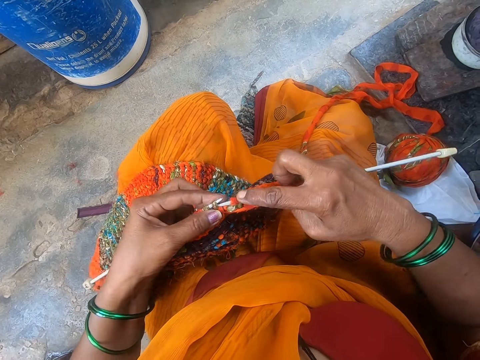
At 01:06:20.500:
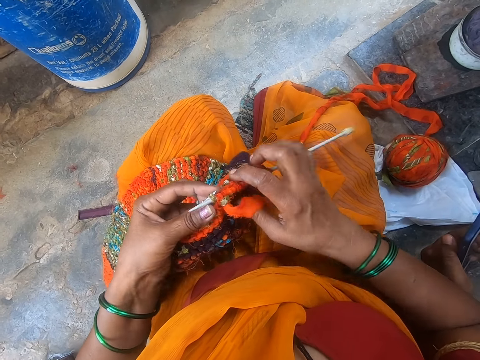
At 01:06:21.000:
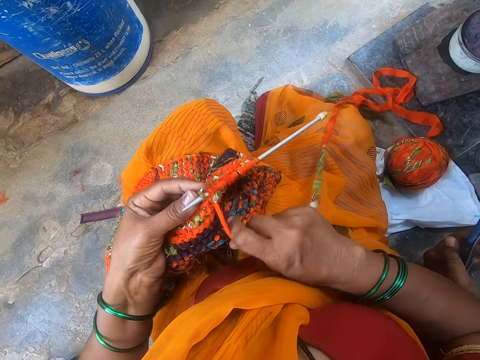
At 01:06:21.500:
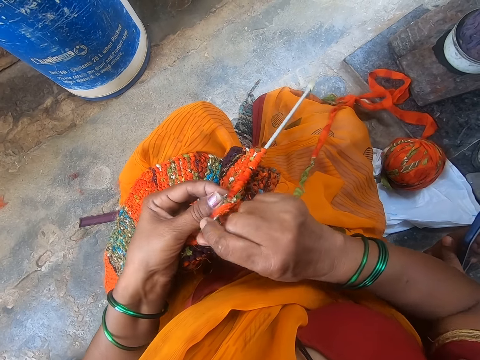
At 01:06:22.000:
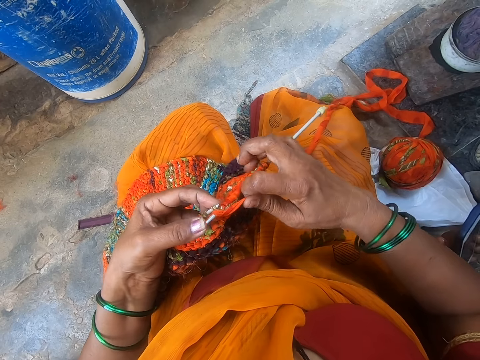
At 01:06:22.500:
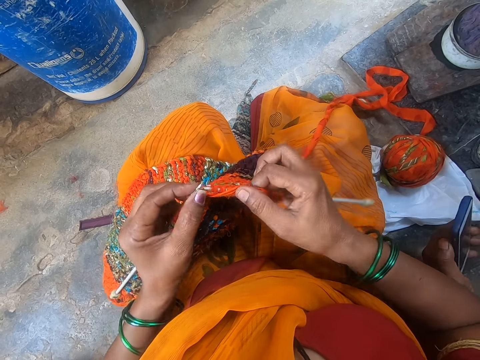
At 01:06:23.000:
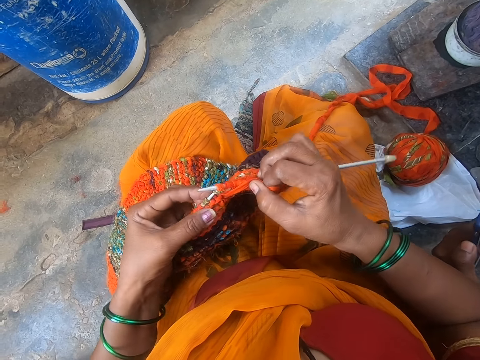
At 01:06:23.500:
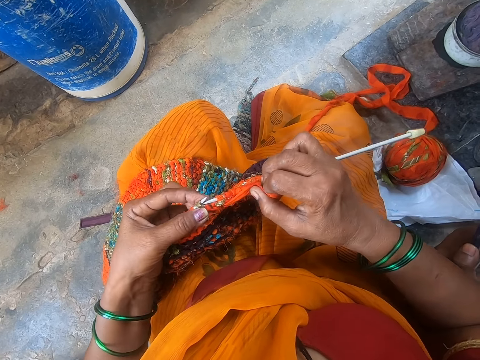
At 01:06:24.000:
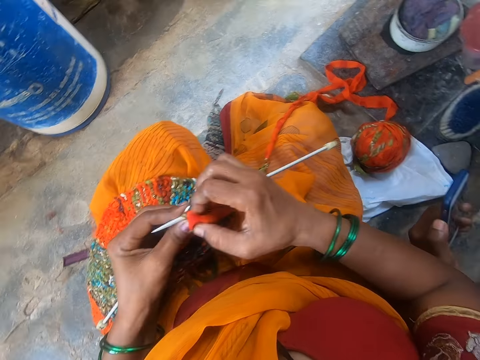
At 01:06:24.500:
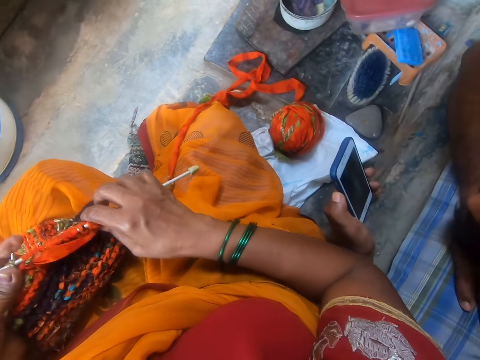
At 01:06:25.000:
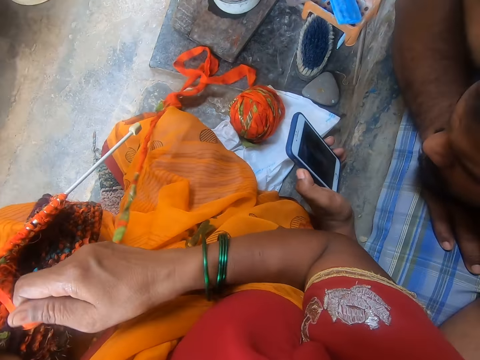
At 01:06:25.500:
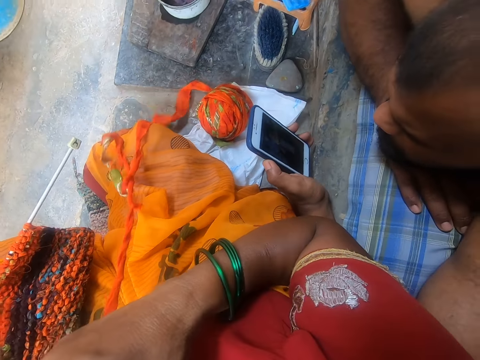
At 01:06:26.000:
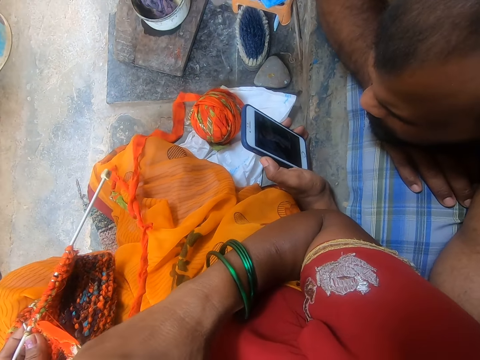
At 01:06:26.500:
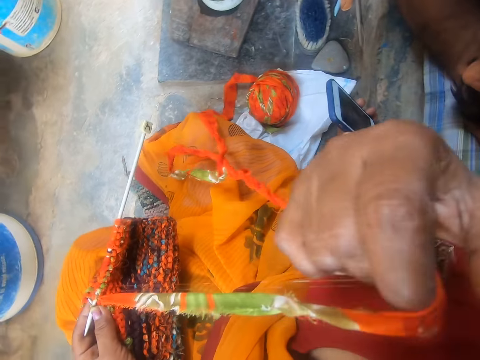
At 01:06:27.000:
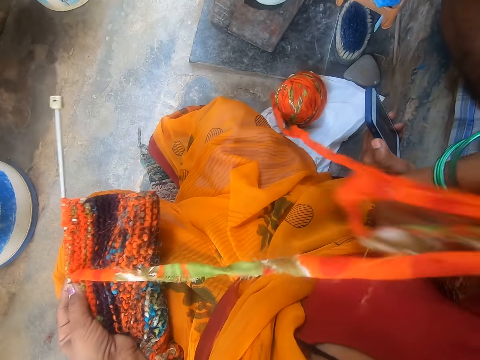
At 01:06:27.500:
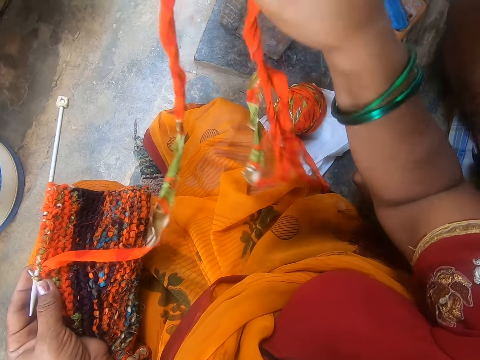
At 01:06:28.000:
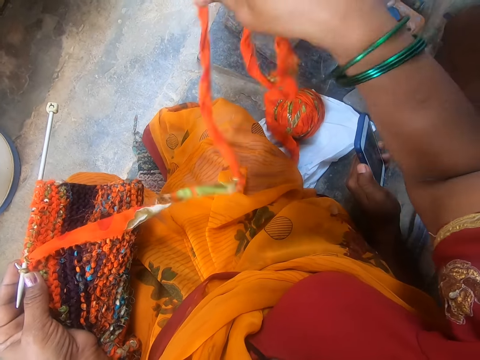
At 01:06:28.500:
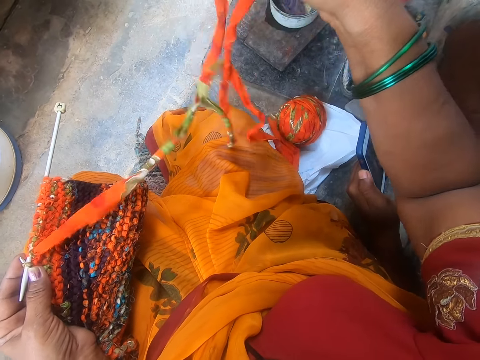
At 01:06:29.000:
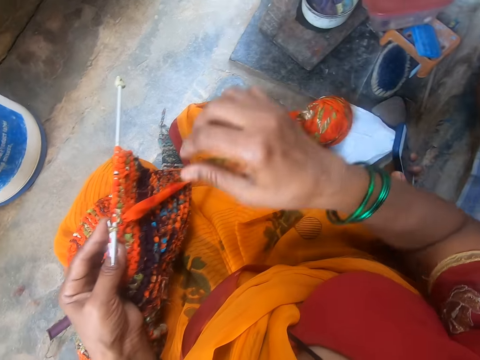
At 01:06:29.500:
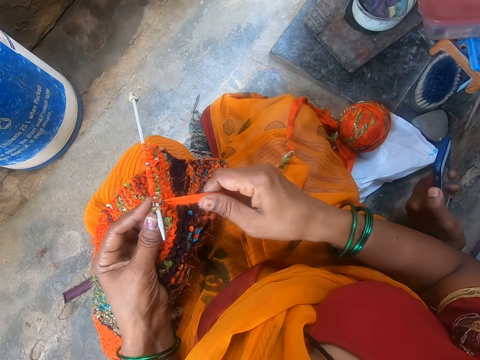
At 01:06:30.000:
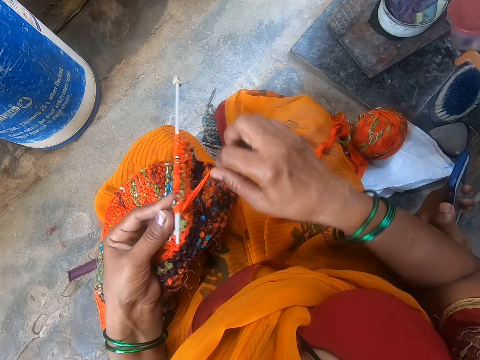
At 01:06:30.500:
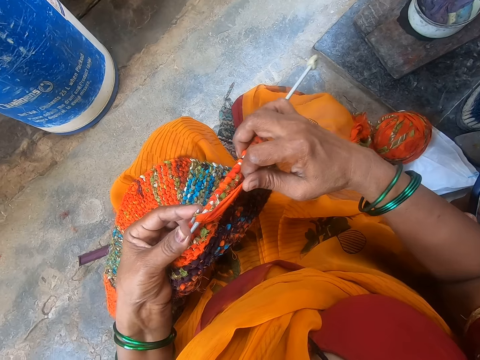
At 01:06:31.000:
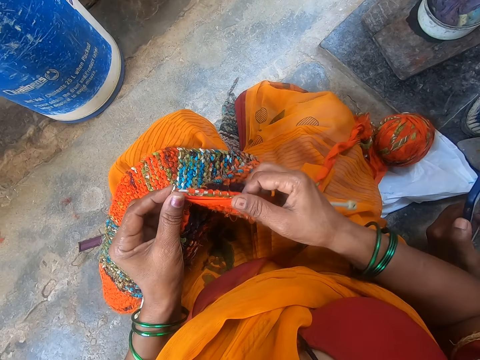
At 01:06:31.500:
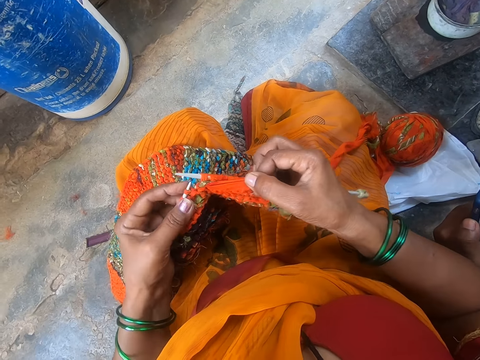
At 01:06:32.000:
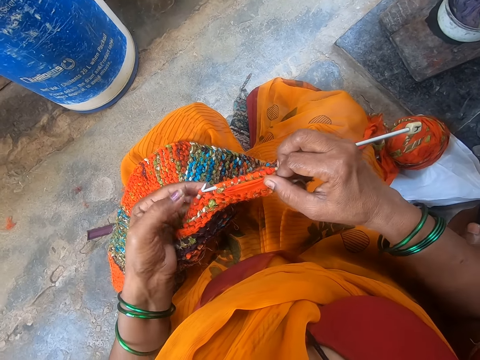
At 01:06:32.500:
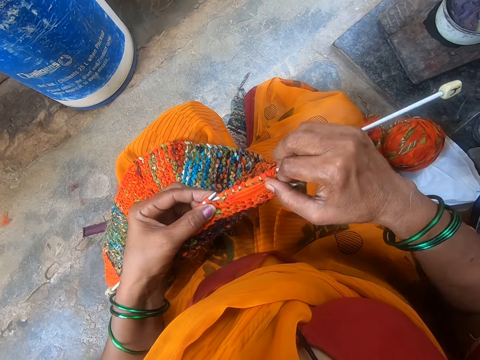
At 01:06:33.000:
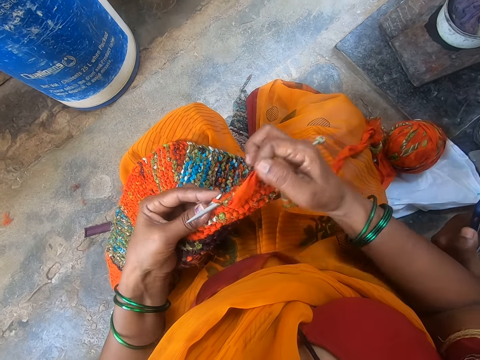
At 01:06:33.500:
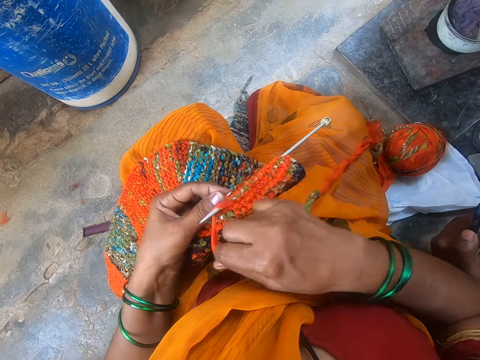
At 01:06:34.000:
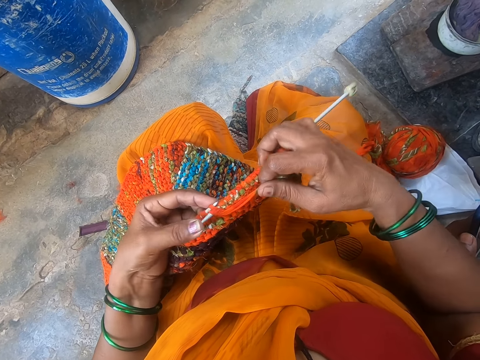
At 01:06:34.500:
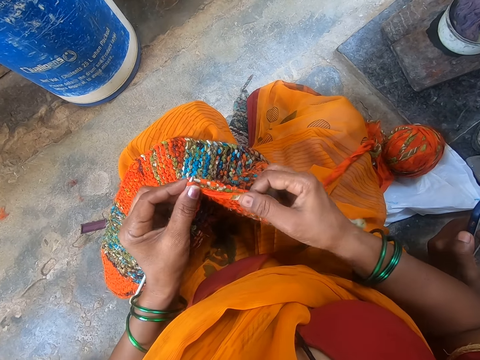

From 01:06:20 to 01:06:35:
The camera wearer adjusts the yarn. They lift the fabric with the right hand. They sew the fabric. They knit with needles.

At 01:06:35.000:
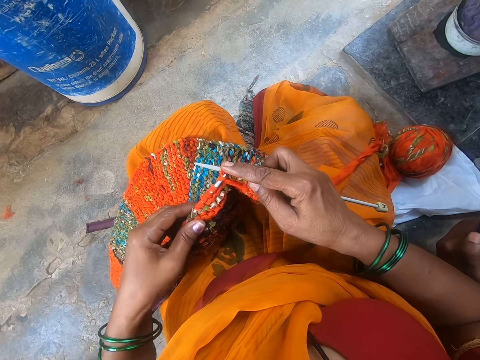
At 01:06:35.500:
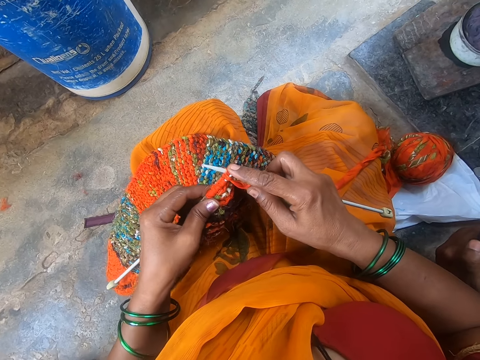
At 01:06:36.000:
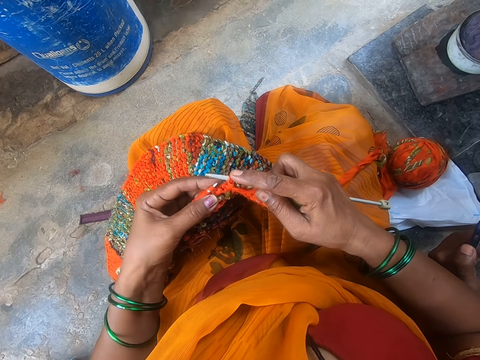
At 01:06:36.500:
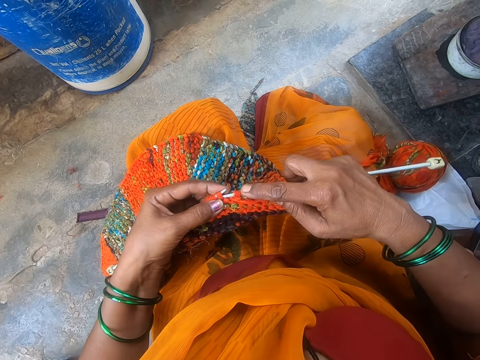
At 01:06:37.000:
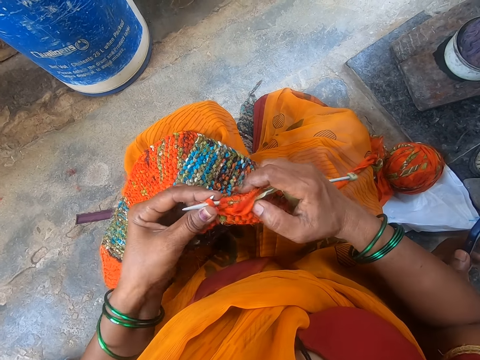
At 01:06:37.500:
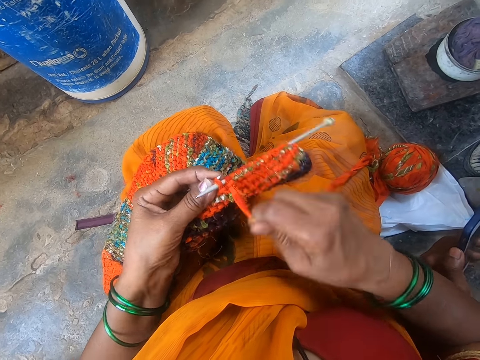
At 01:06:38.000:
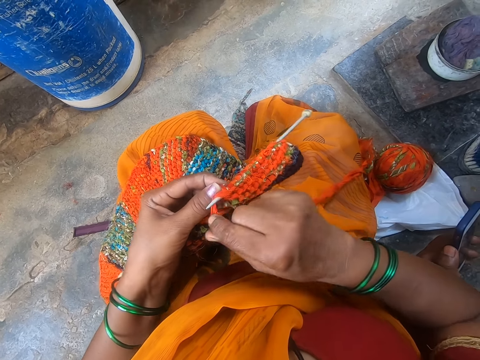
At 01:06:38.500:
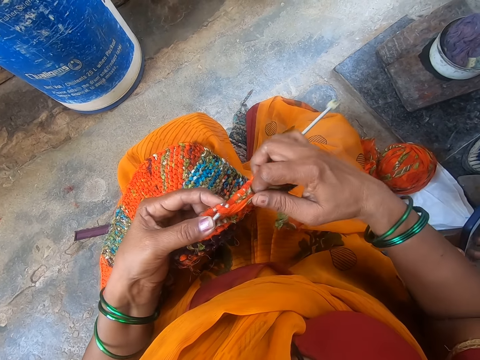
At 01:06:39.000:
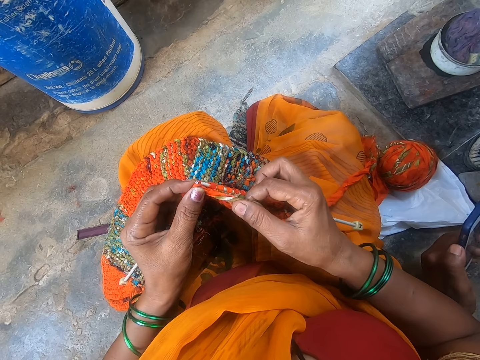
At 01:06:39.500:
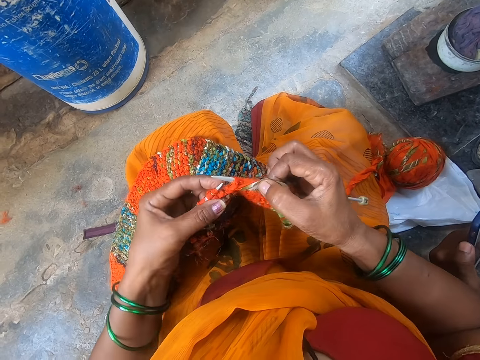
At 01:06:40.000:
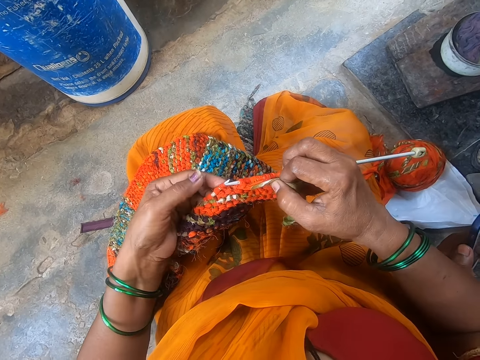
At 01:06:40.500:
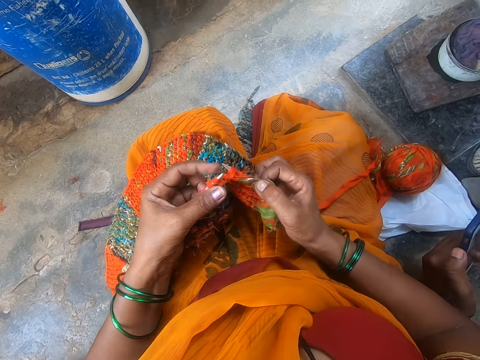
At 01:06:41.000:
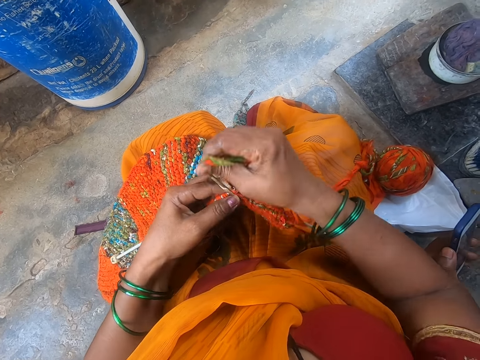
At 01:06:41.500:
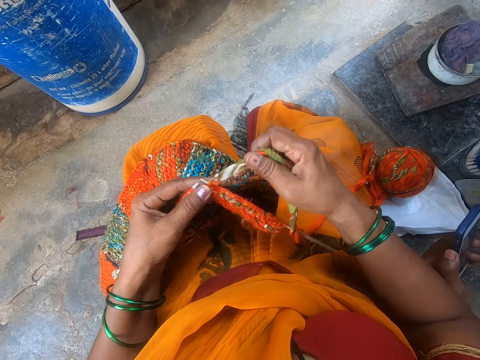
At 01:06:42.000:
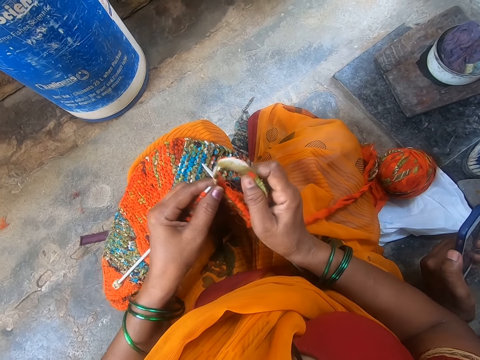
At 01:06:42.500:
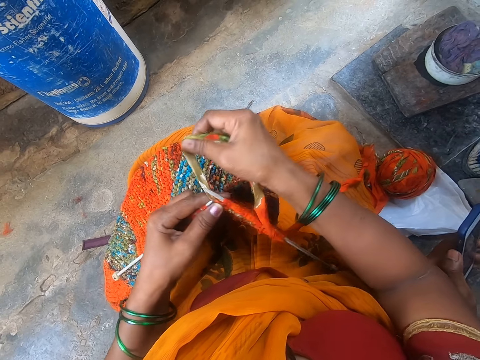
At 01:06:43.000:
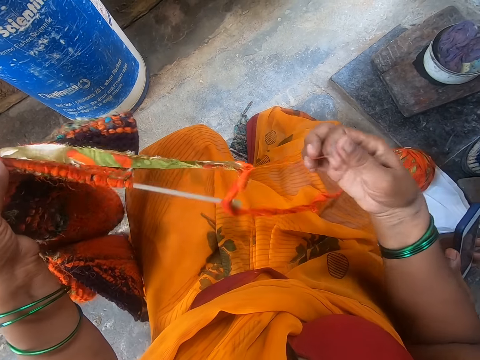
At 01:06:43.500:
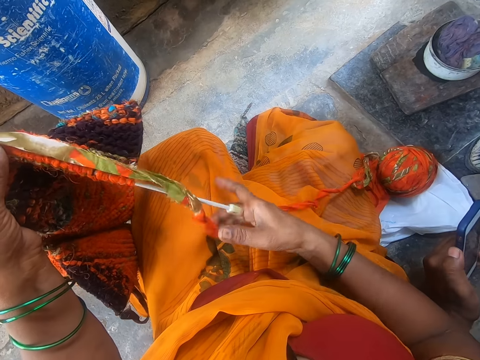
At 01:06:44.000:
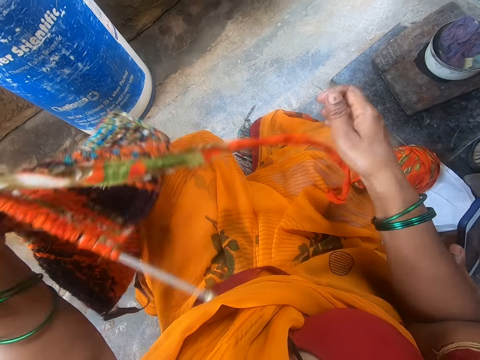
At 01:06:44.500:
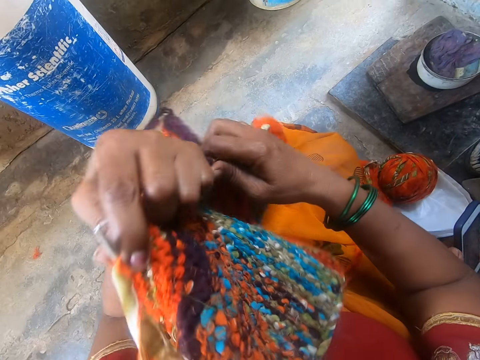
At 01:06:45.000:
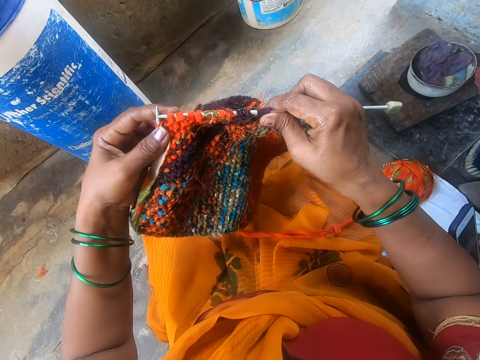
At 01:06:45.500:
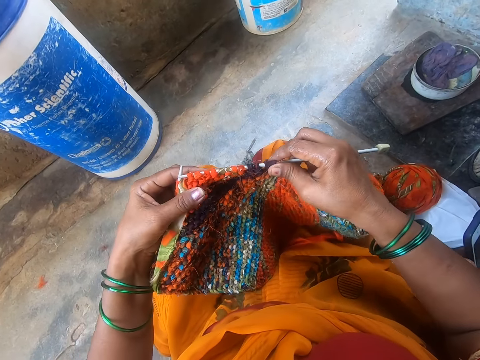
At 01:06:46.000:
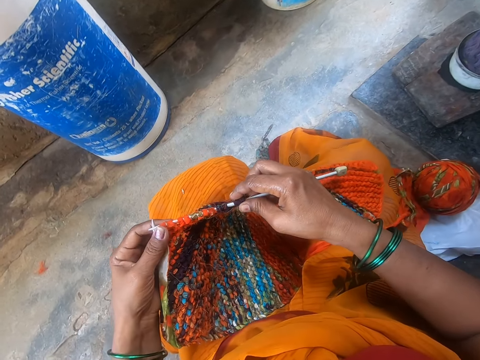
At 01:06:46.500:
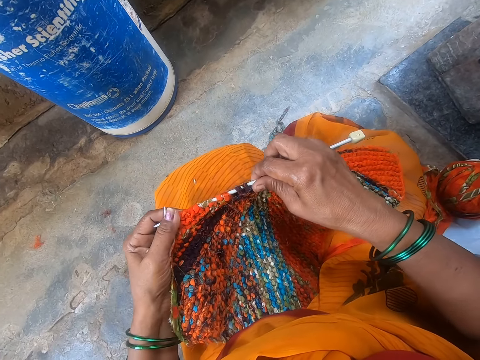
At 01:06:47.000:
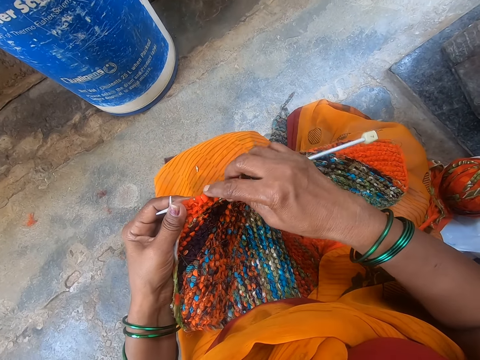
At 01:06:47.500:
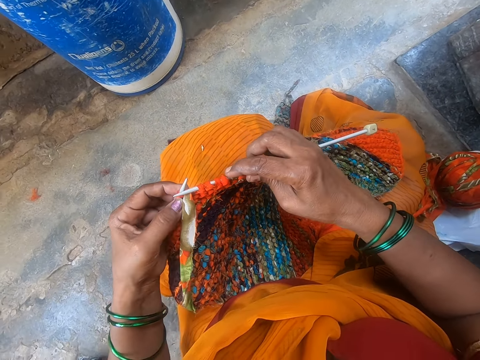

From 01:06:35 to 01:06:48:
The camera wearer turns the knitted fabric.
